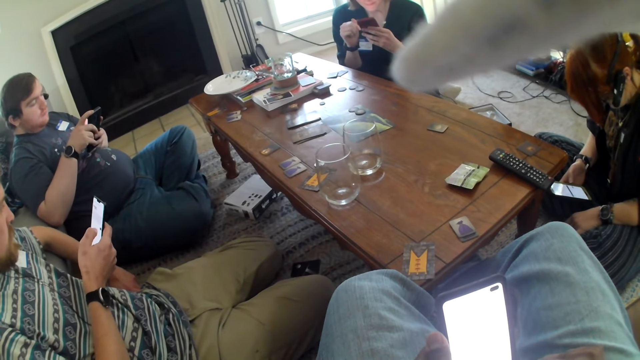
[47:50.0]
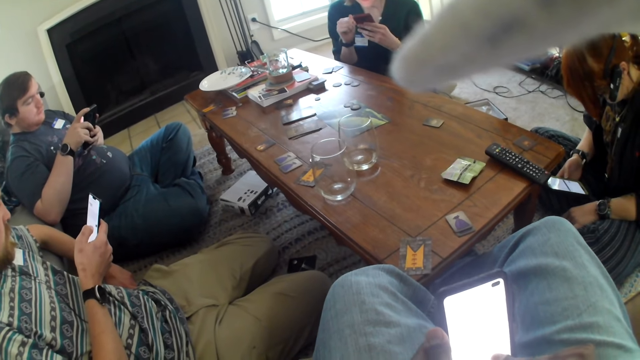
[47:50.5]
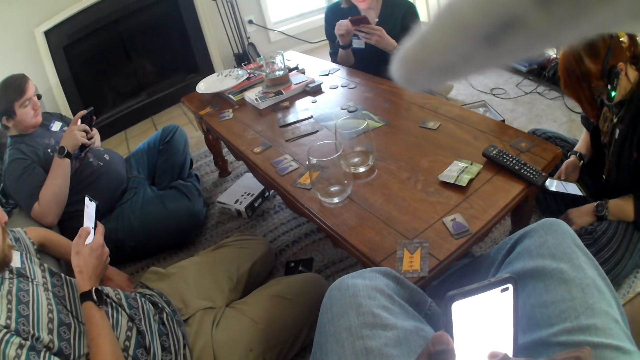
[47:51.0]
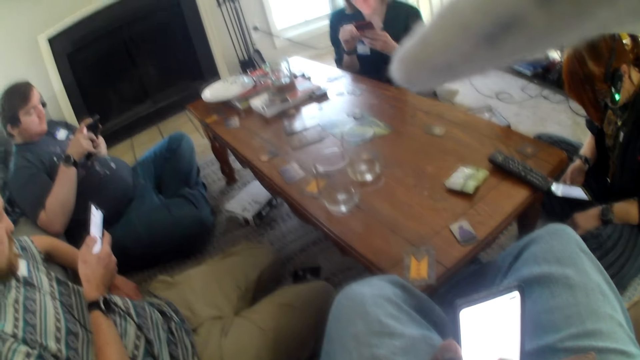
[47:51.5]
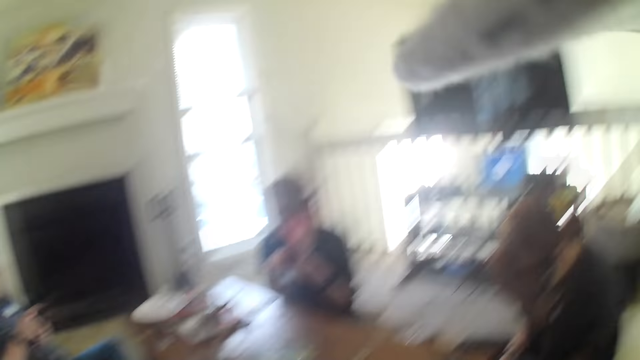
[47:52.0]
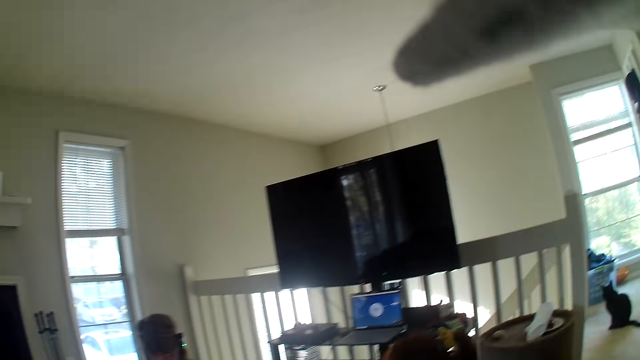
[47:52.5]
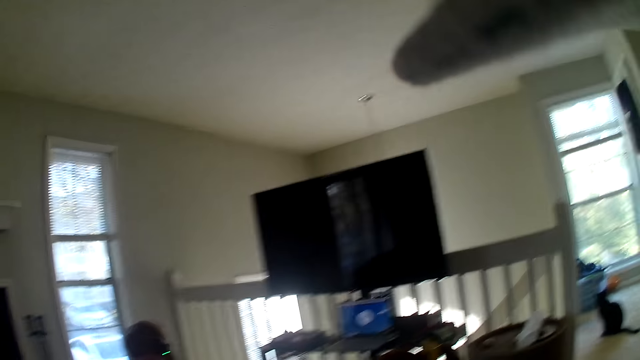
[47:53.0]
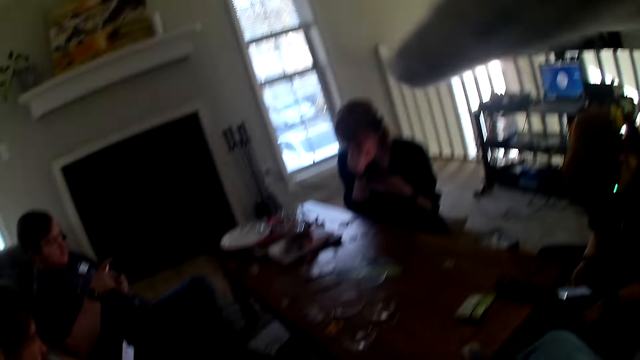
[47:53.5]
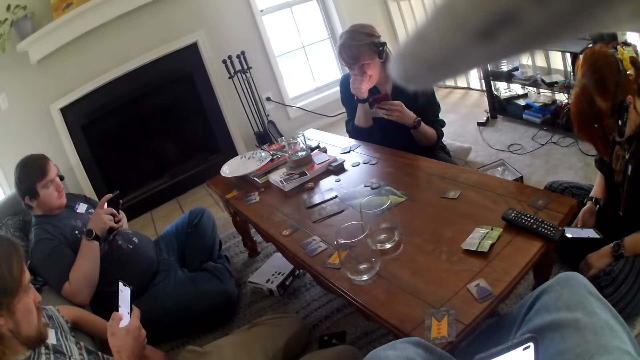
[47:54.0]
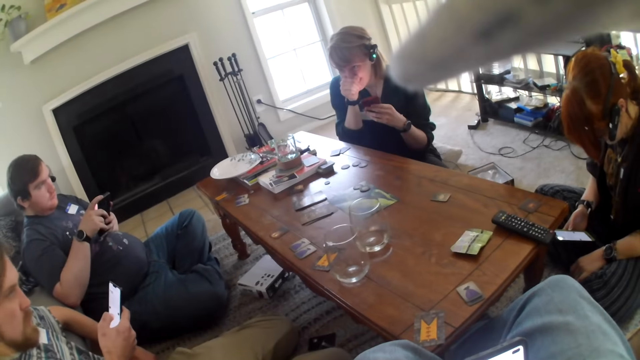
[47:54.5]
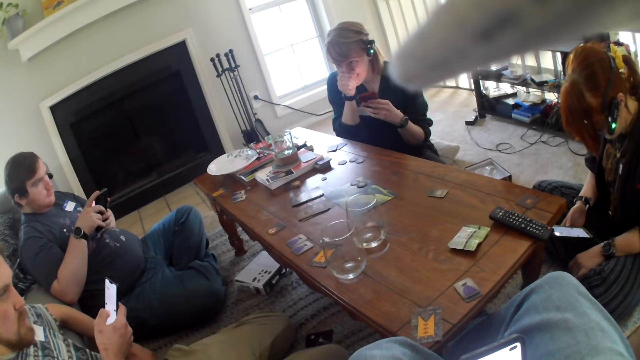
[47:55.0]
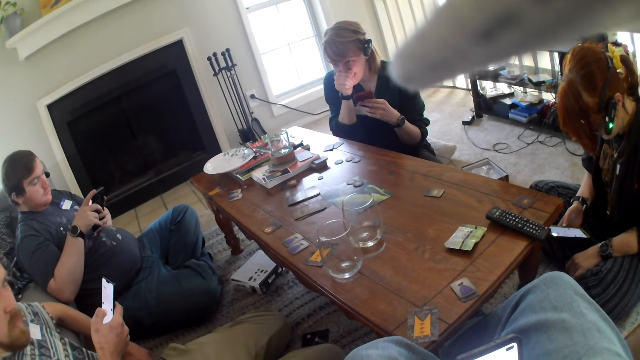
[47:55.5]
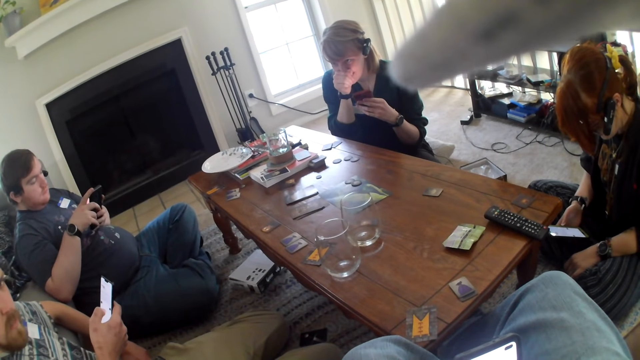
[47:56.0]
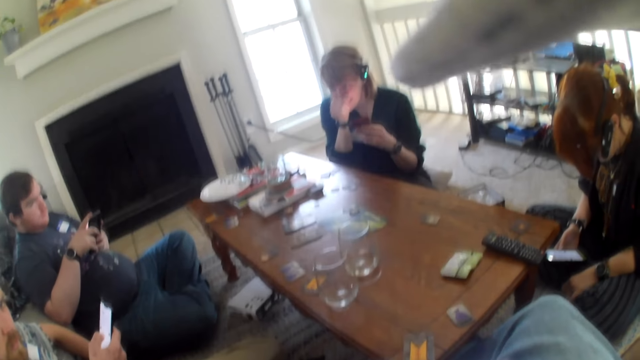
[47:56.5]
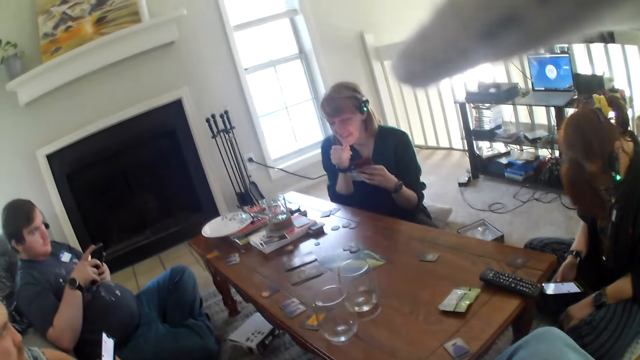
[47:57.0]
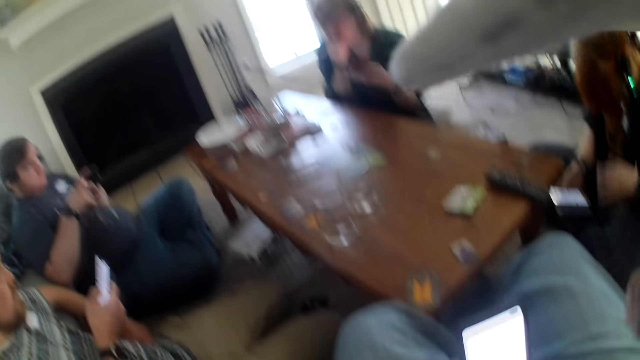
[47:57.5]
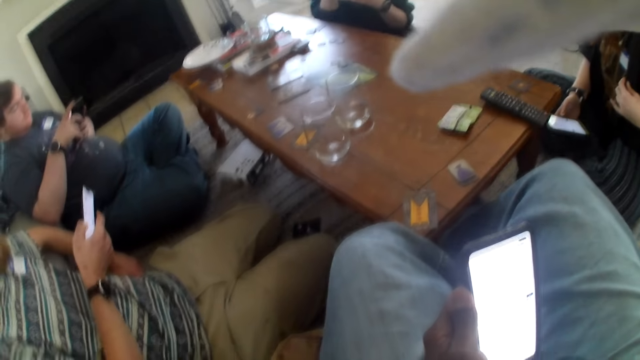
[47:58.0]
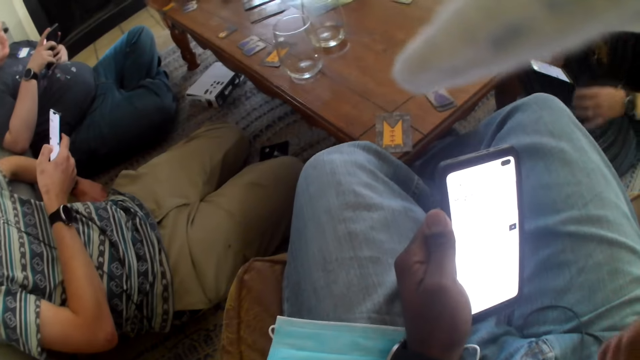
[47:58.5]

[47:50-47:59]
A woman operates her phone. The camera wearer looks around the room. They look around the table.

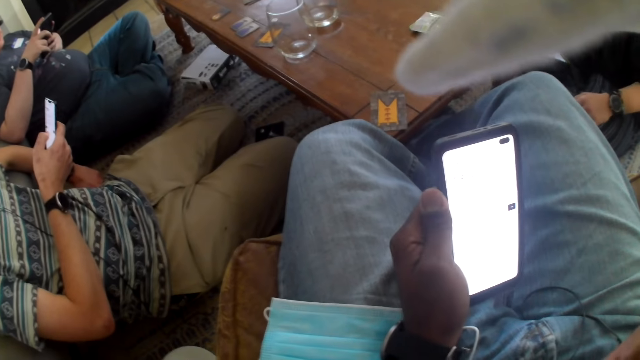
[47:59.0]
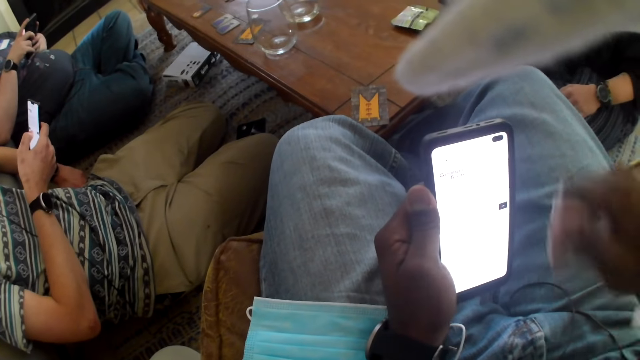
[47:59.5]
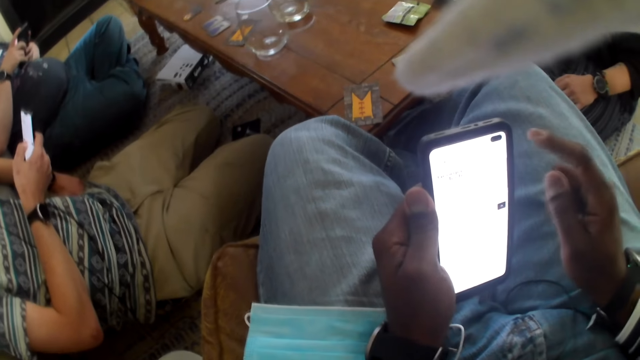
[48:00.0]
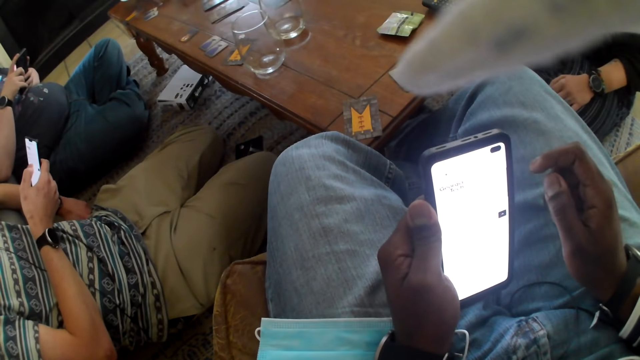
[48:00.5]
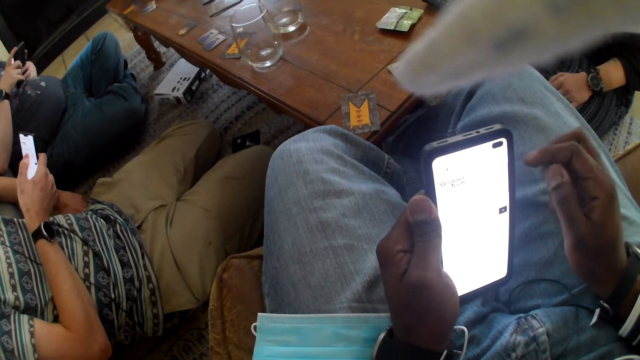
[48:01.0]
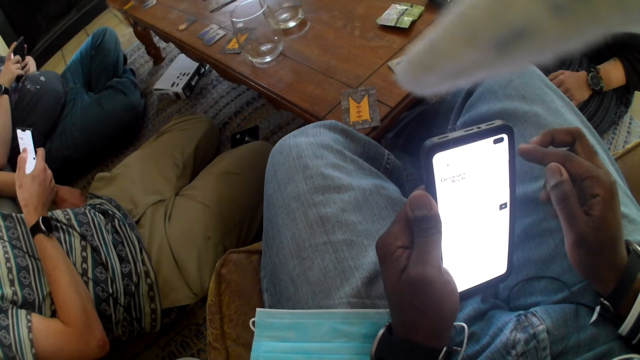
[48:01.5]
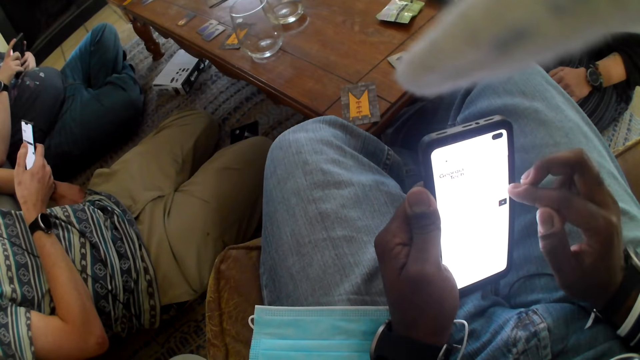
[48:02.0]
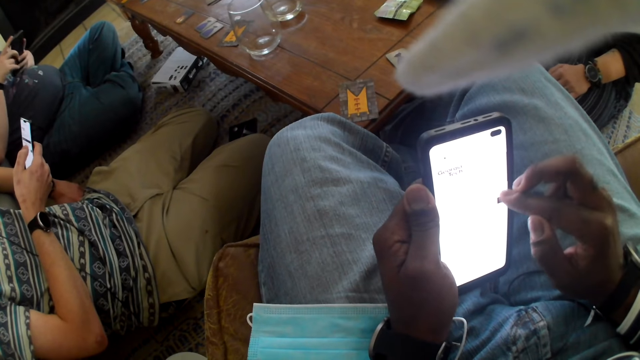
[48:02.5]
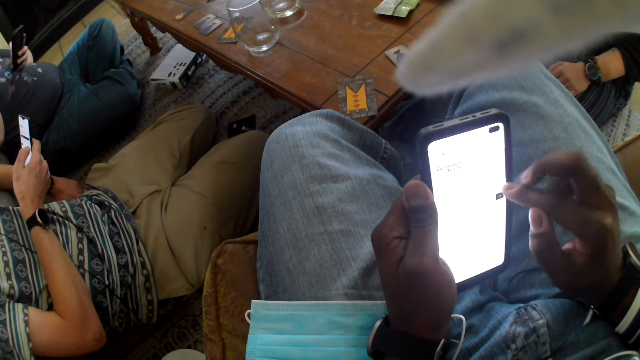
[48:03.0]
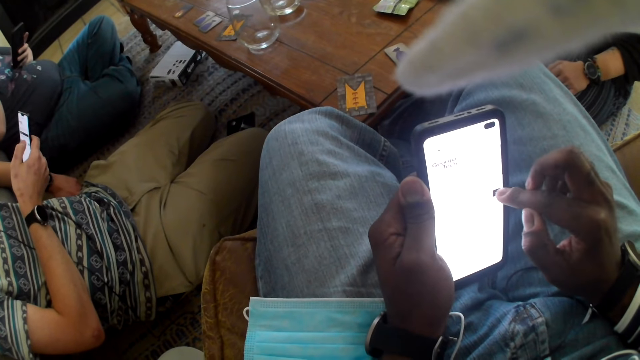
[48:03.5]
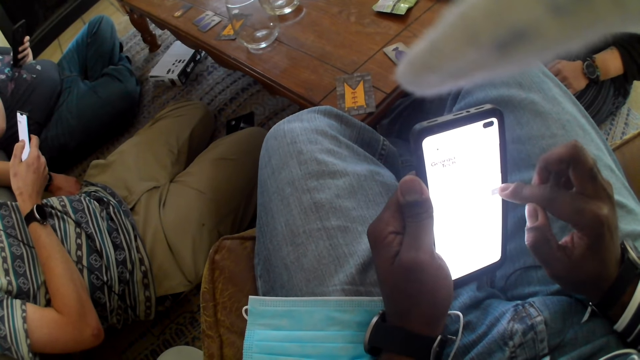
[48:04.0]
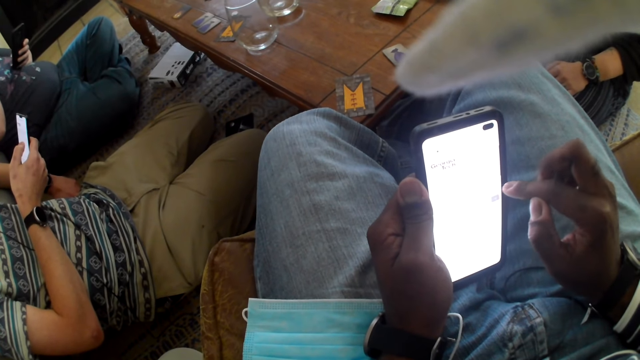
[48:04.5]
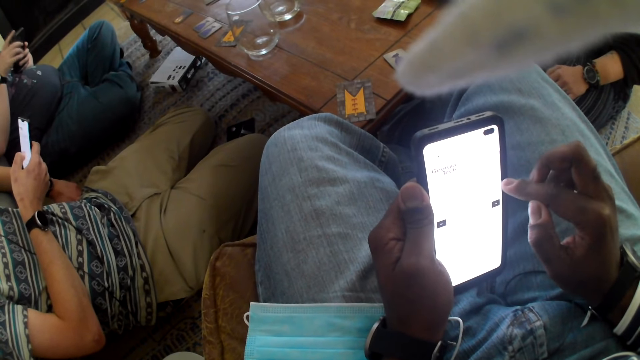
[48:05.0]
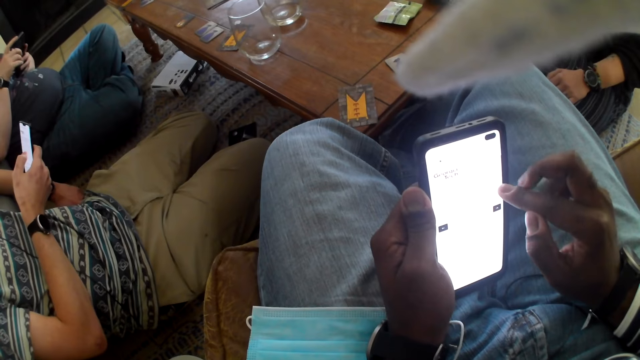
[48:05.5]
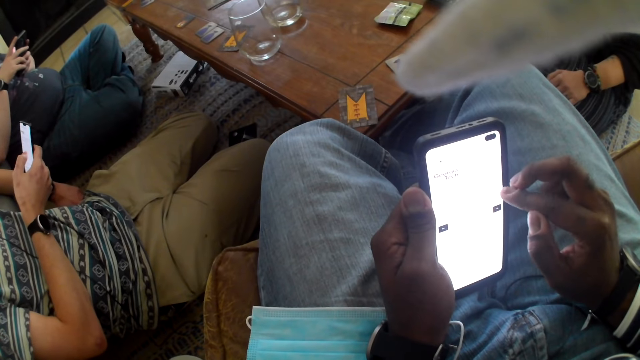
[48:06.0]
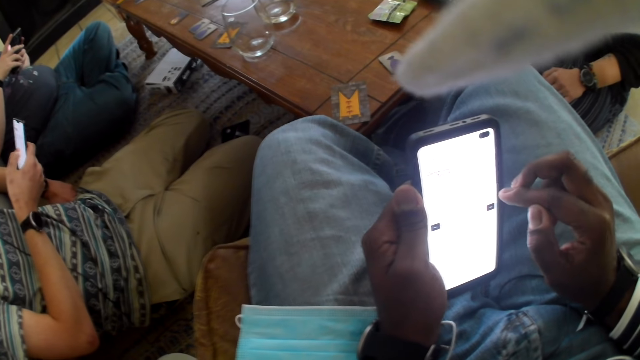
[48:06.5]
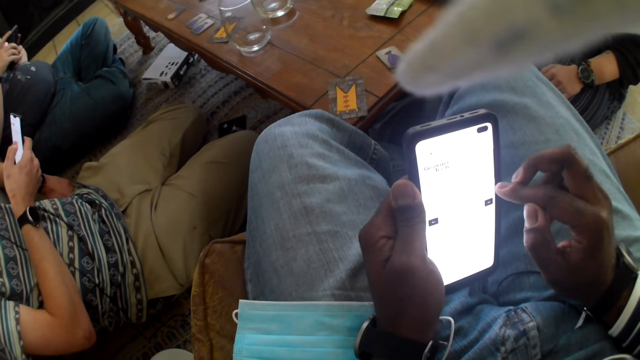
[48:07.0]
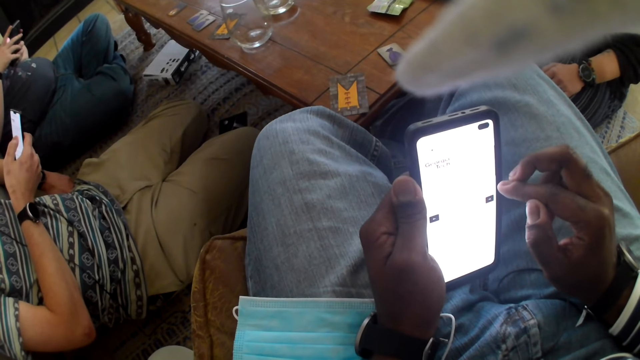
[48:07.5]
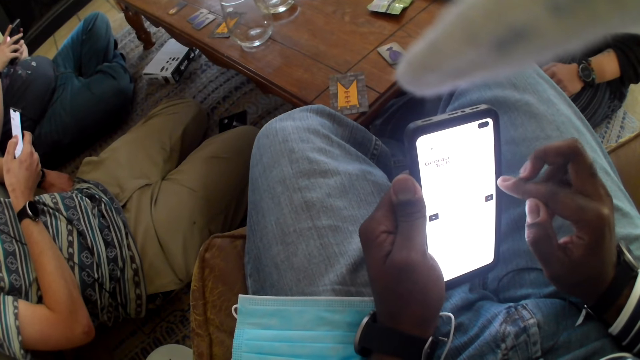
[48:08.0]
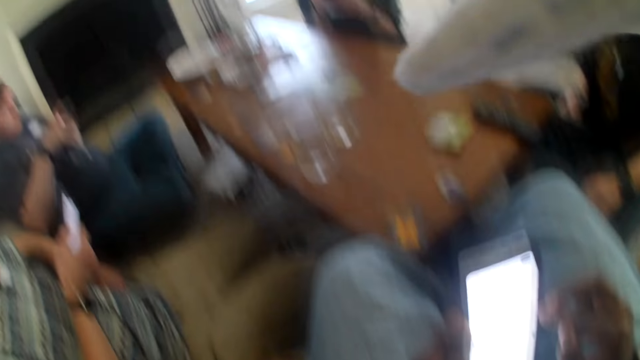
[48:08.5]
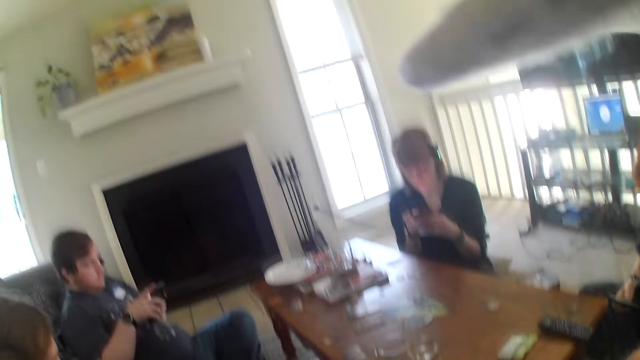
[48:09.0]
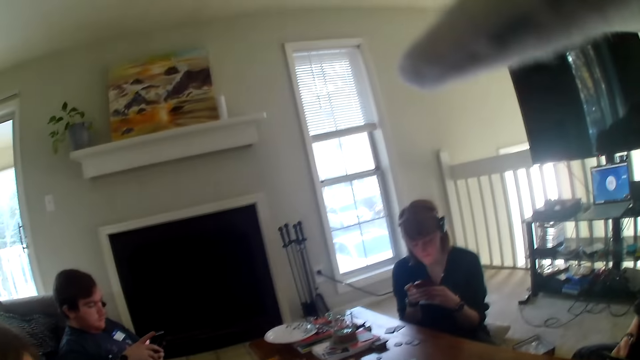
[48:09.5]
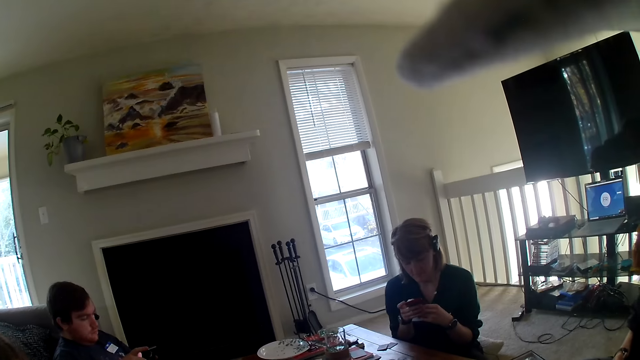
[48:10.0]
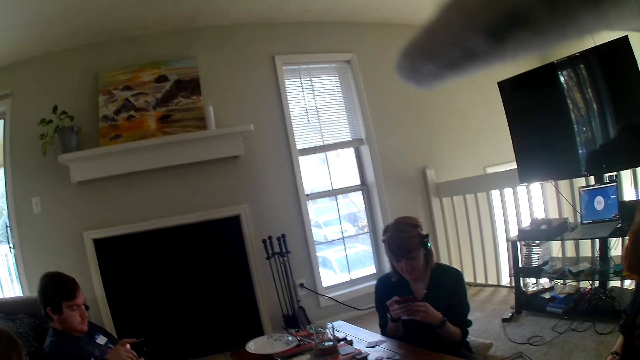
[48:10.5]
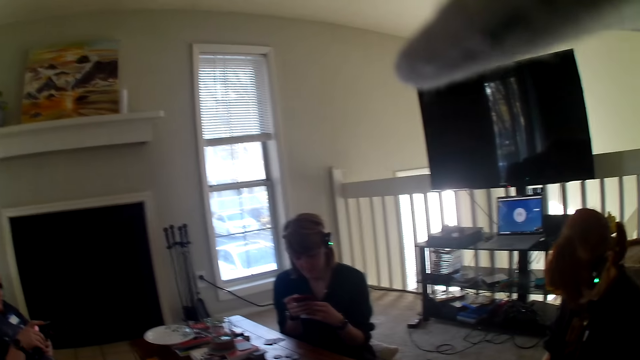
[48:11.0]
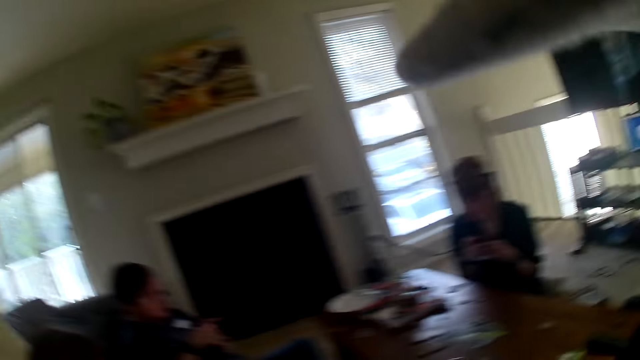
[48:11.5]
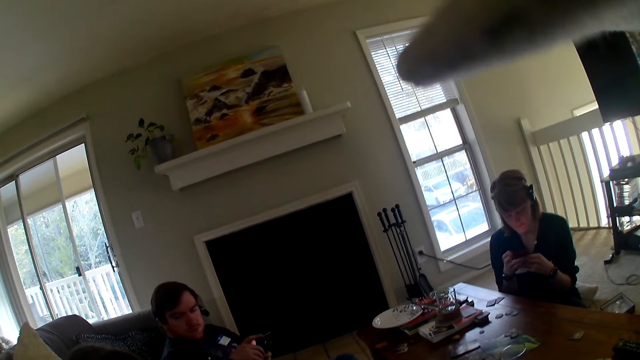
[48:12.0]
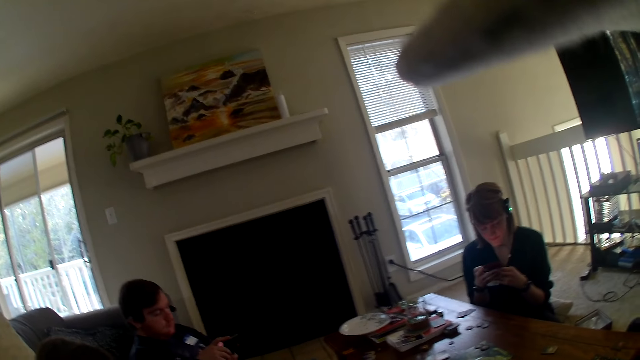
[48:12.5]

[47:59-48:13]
The camera wearer stares at the phone. A man operates a phone. The camera wearer operates the phone. They look at someone.
